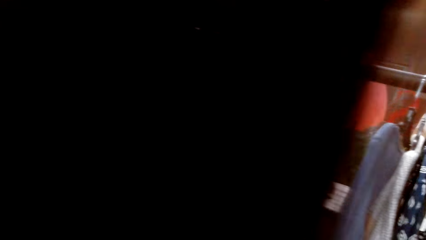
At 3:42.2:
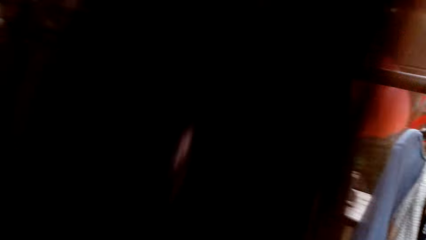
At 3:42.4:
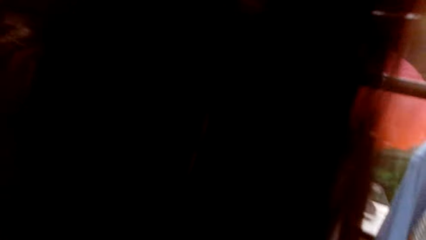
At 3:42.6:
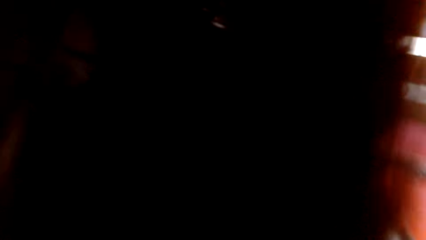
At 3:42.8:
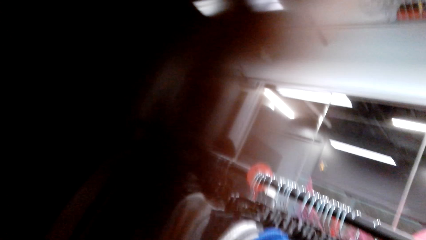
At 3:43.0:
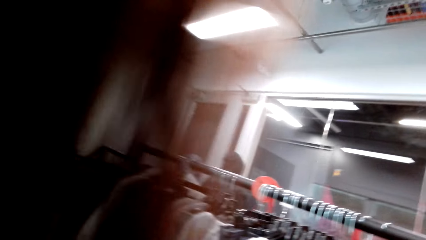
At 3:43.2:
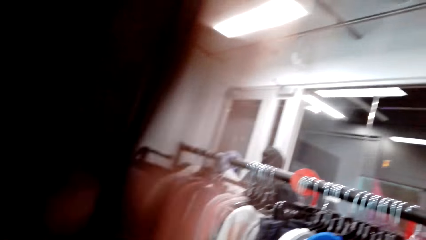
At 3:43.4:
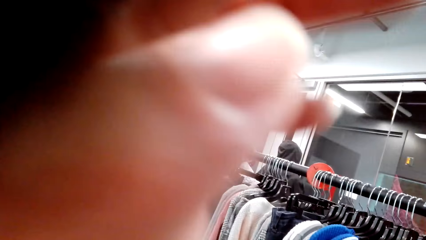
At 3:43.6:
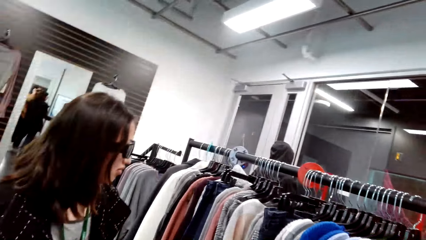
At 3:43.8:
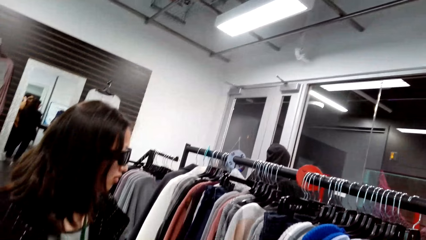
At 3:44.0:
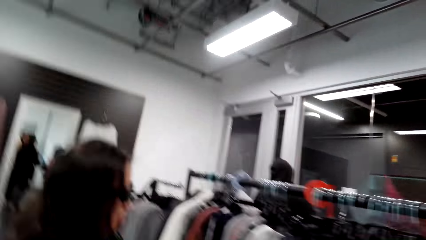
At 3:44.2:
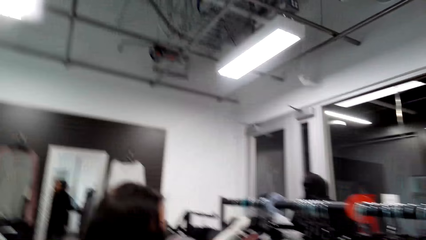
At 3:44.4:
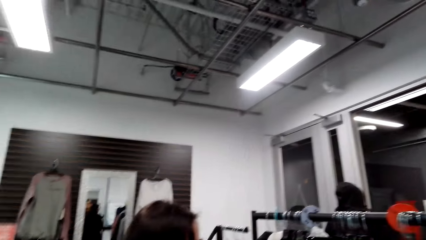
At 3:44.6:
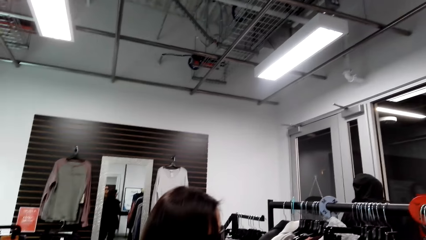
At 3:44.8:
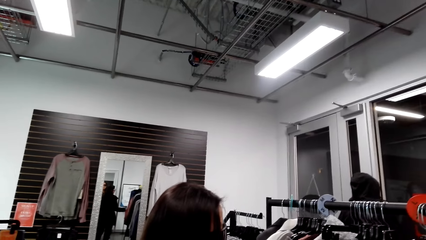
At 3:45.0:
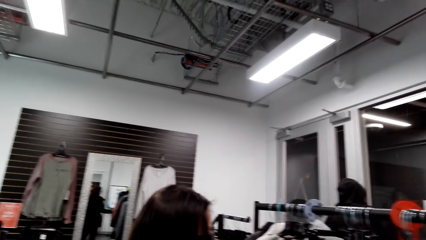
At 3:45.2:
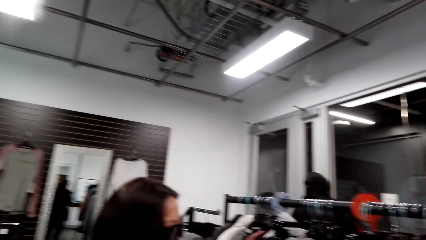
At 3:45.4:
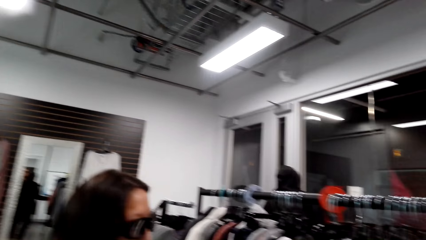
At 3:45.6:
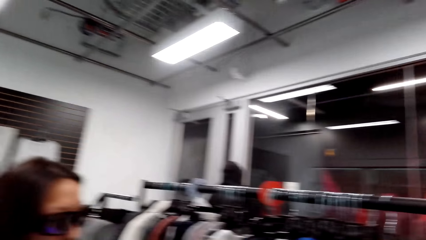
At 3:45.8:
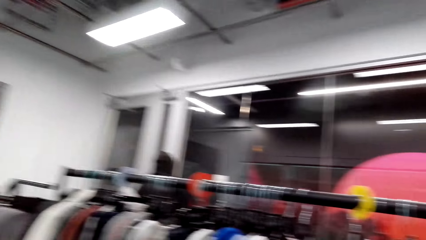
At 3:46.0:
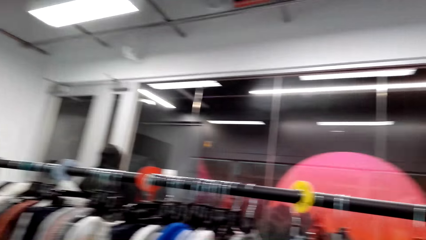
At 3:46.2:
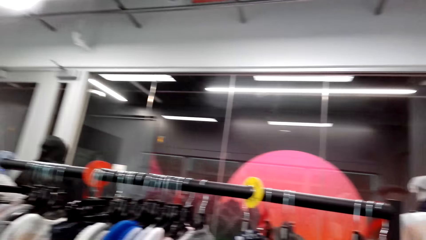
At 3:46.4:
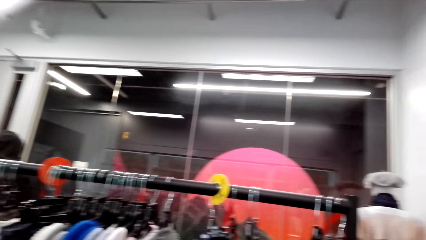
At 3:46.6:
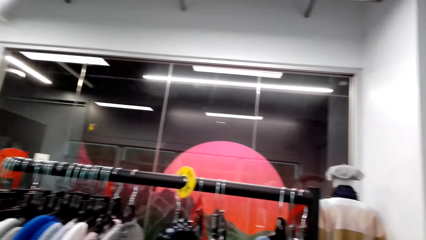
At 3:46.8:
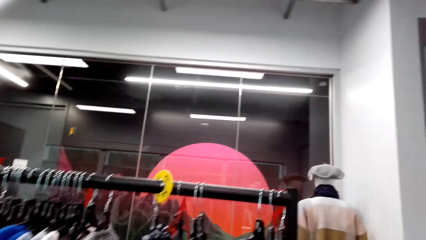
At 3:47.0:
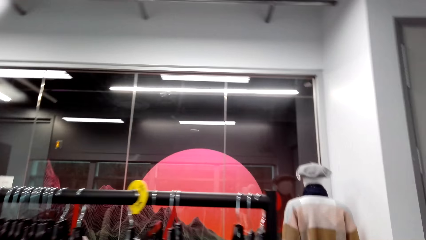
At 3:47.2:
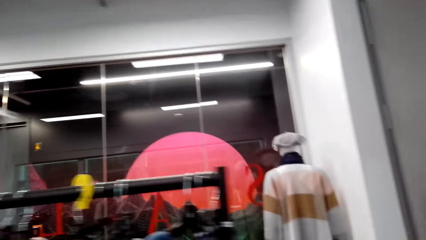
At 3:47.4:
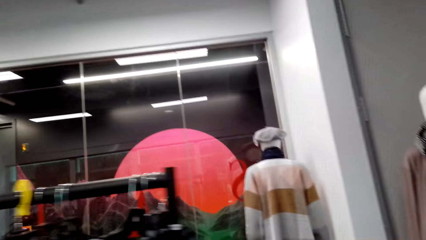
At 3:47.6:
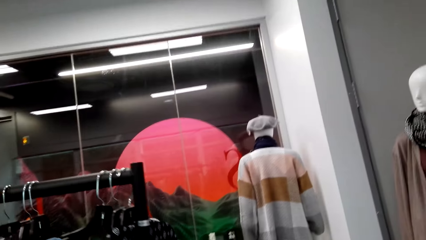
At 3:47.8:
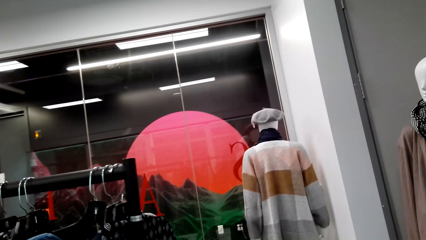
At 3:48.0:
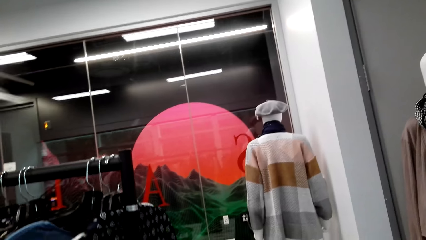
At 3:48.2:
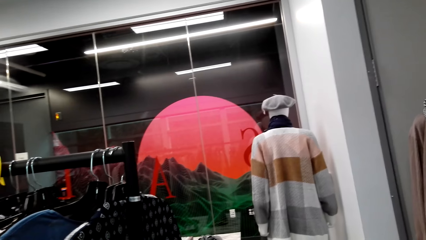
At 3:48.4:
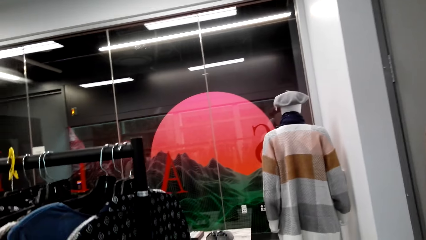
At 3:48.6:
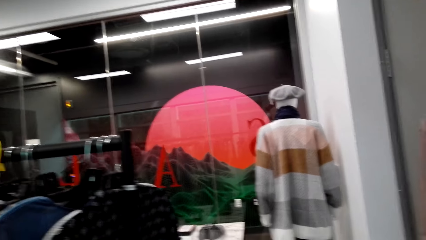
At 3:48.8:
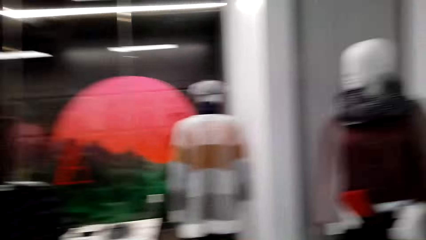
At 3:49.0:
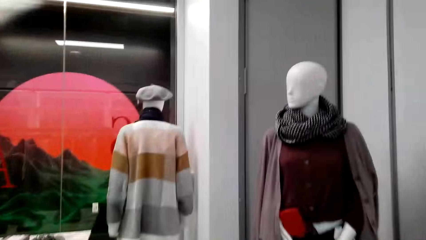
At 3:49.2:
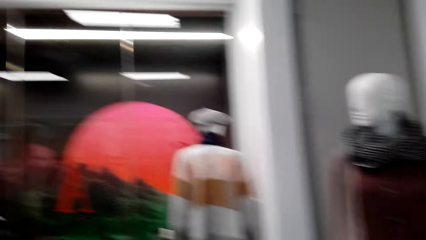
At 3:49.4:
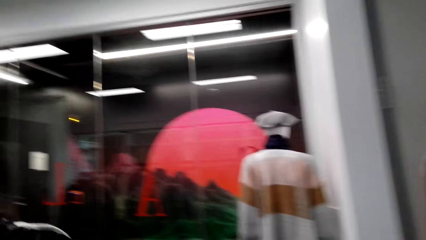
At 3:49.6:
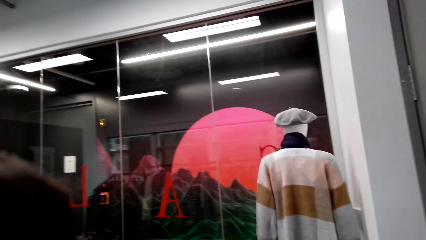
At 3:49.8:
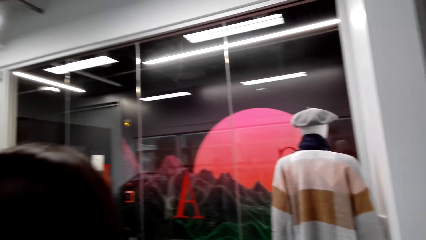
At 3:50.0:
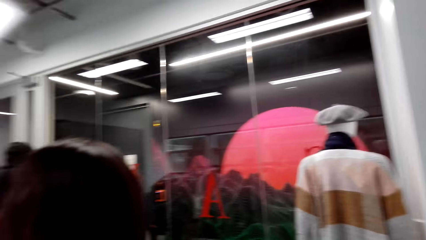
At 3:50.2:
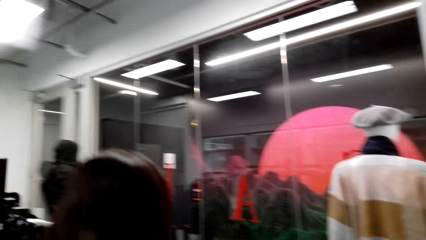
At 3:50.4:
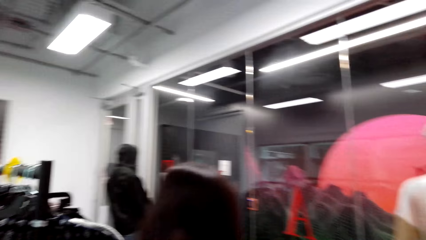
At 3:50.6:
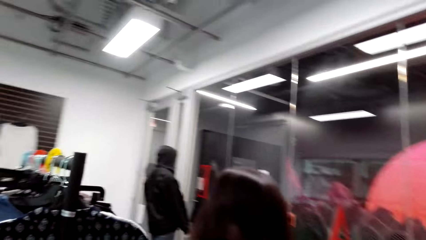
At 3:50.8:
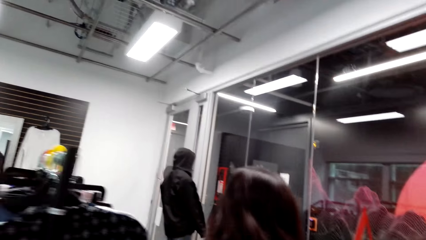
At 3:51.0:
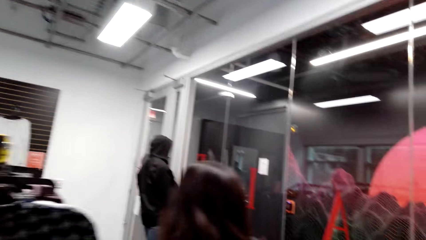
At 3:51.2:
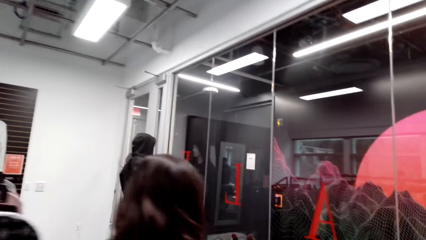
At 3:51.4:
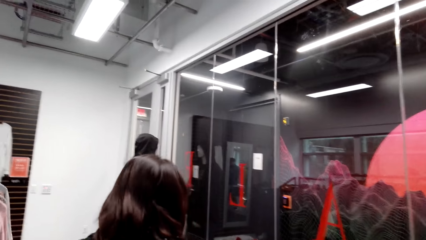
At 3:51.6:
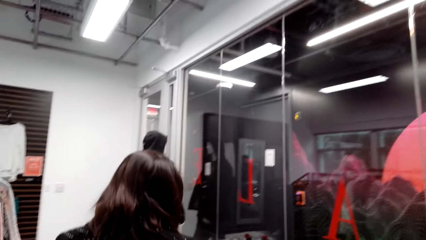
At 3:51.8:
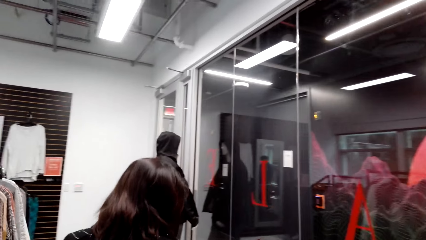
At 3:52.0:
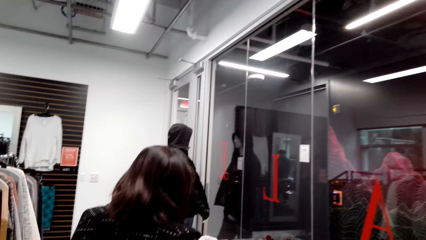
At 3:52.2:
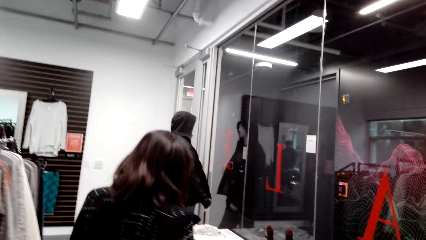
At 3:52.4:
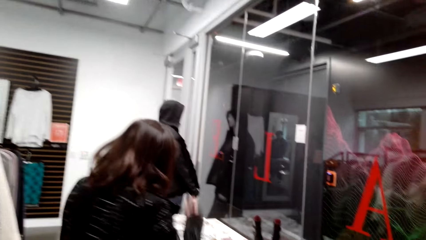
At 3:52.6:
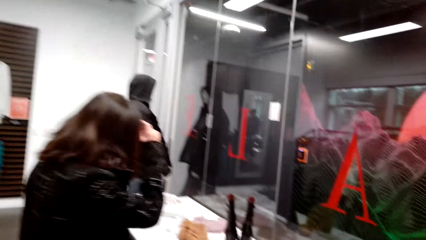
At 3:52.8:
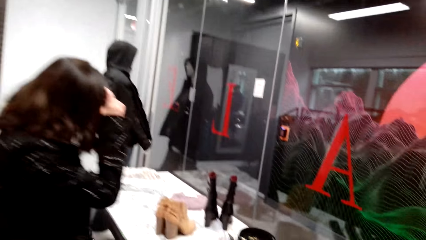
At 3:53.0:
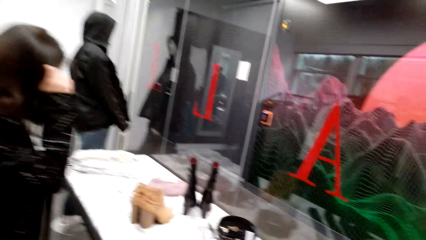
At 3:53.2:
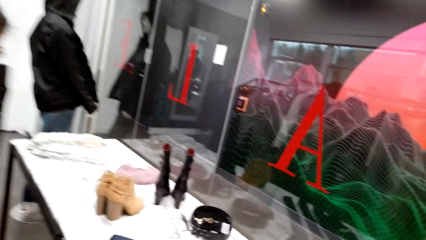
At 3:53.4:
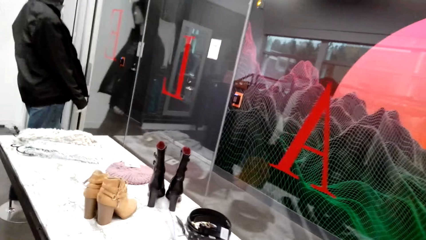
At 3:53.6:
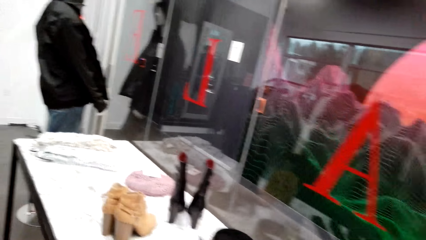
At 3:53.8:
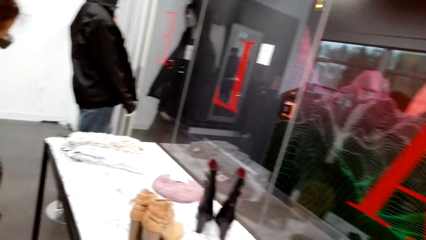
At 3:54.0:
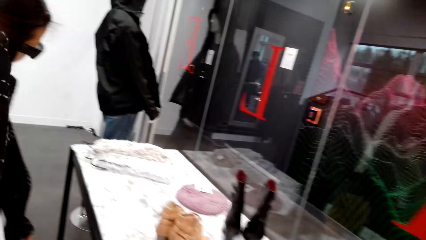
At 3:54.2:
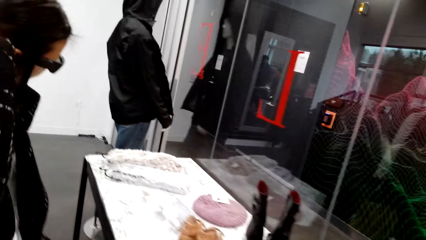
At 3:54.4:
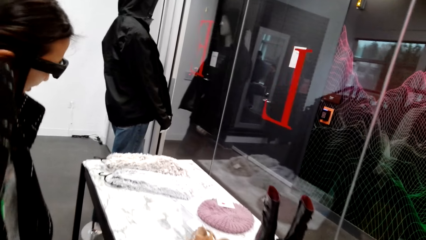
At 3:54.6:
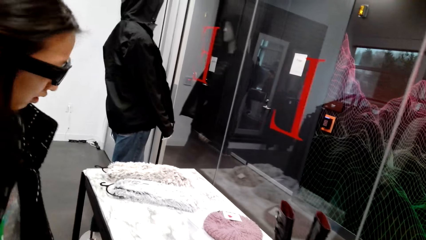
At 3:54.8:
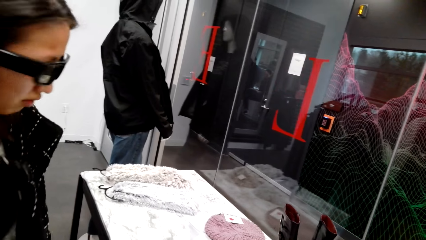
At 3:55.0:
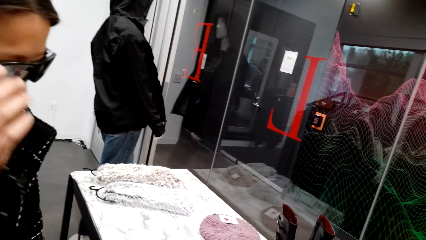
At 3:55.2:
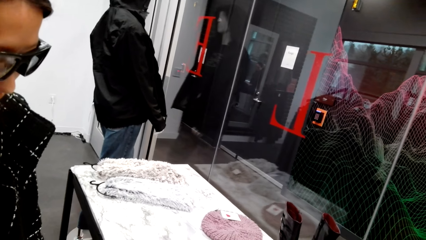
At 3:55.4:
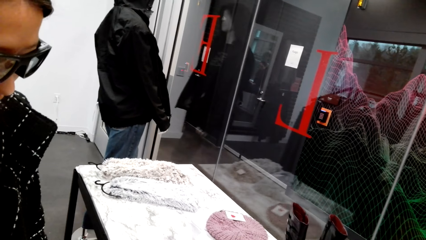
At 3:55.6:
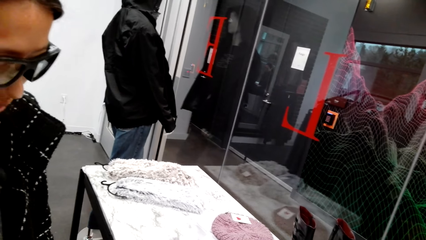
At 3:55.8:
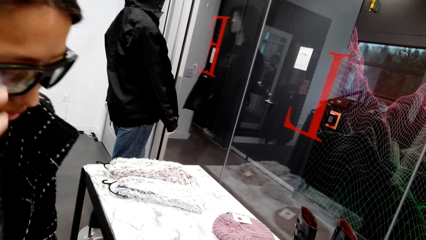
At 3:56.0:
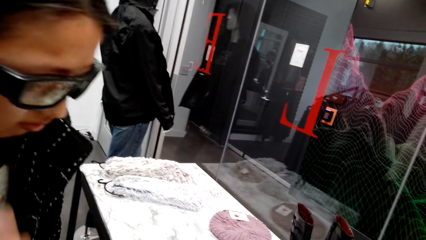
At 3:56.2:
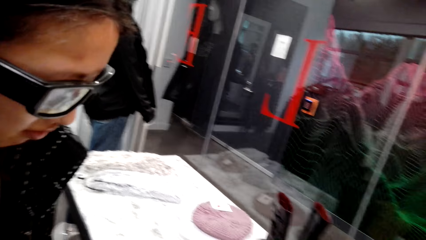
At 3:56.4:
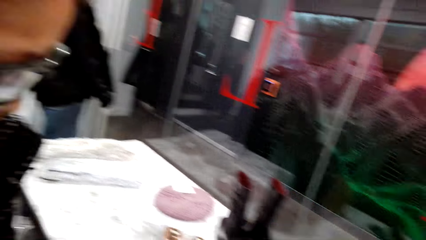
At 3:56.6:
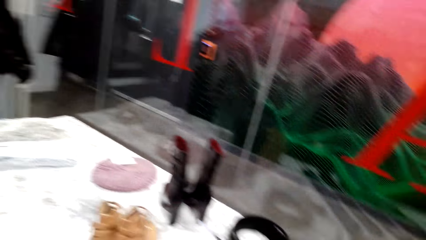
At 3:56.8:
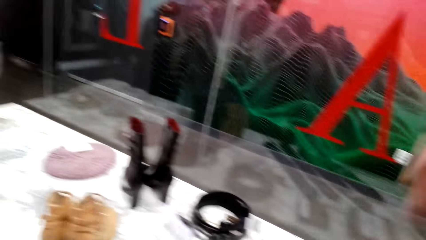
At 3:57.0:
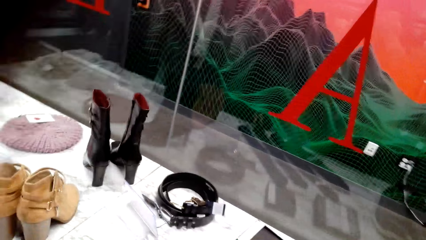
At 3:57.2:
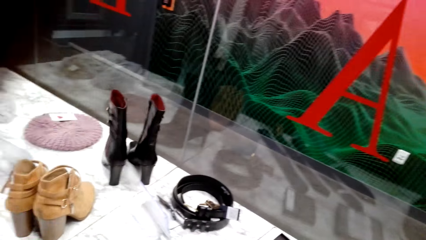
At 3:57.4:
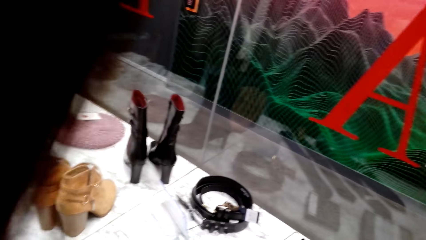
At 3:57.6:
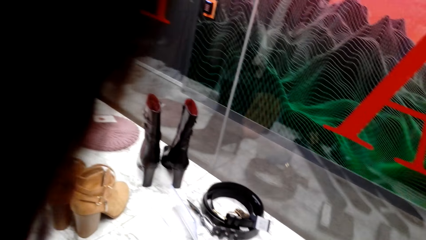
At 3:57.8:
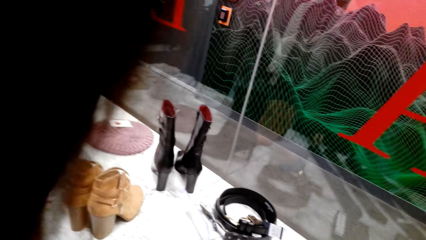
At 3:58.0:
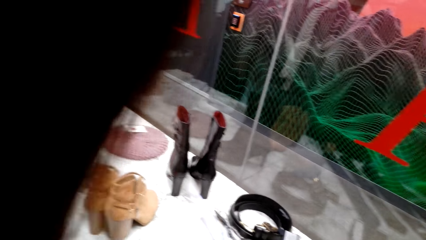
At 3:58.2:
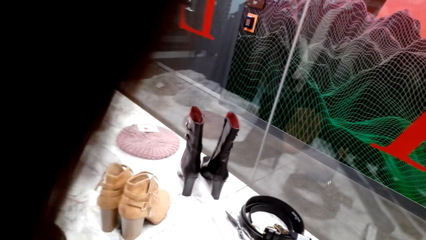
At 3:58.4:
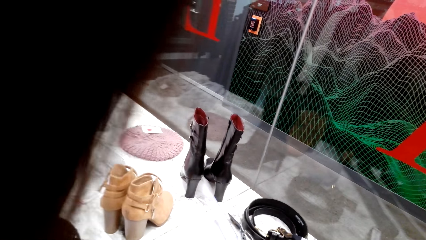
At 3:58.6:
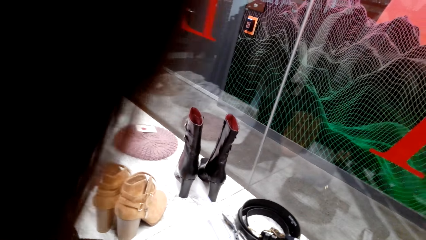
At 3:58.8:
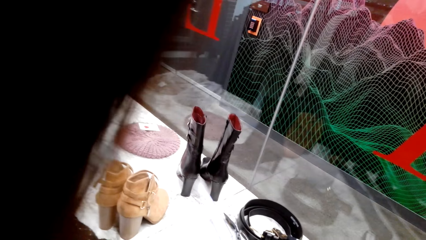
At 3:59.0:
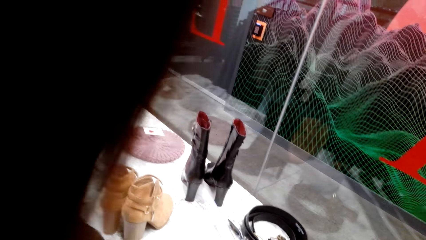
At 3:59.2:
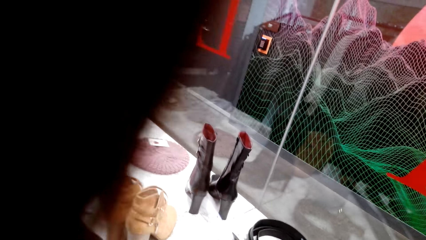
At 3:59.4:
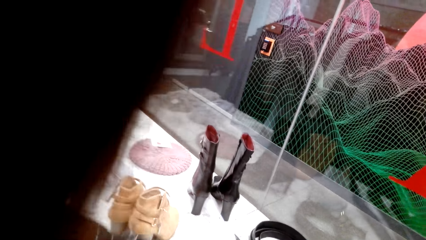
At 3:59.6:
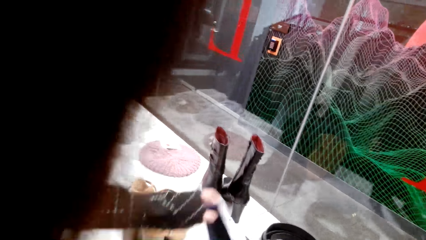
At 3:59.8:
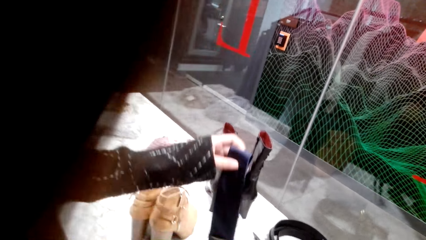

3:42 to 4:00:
The camera wearer looks around. A man looks at the clothes. The camera wearer looks at the clothes. A woman walks in the store. Another man looks at the items. The camera wearer looks at the items in the boutique. The other man looks at the items at the boutique. The camera wearer looks at the items.
